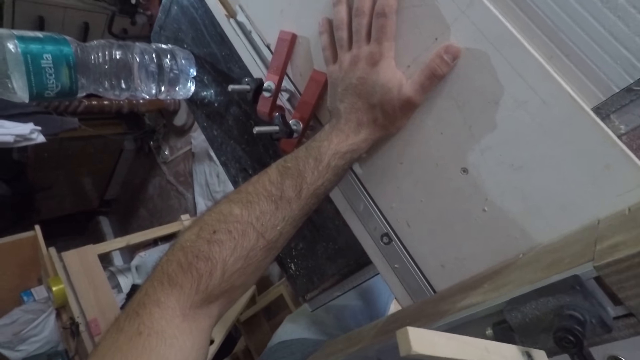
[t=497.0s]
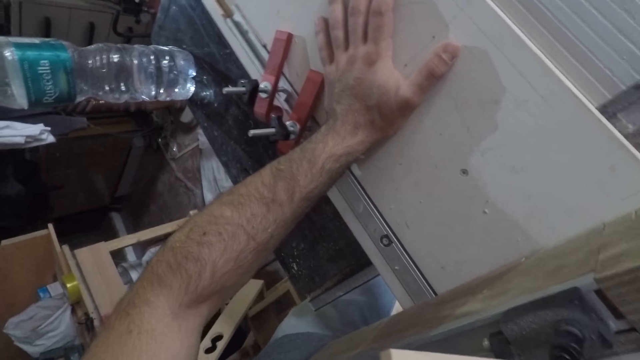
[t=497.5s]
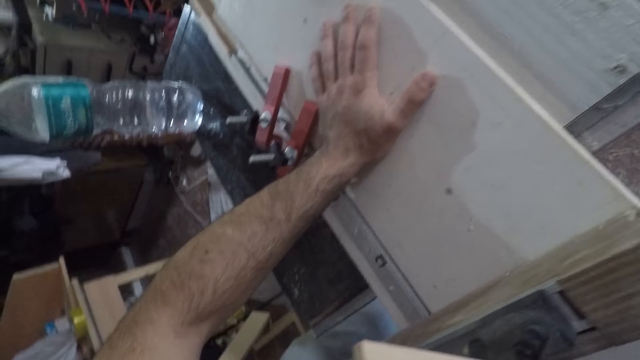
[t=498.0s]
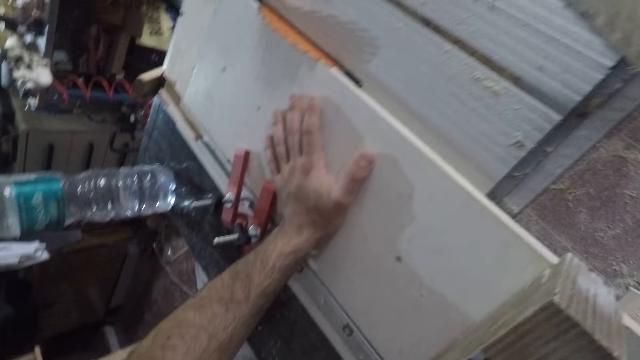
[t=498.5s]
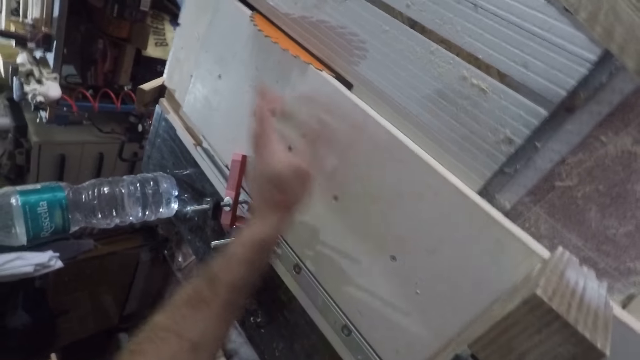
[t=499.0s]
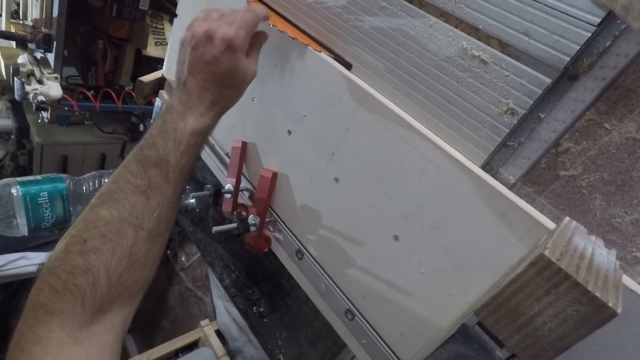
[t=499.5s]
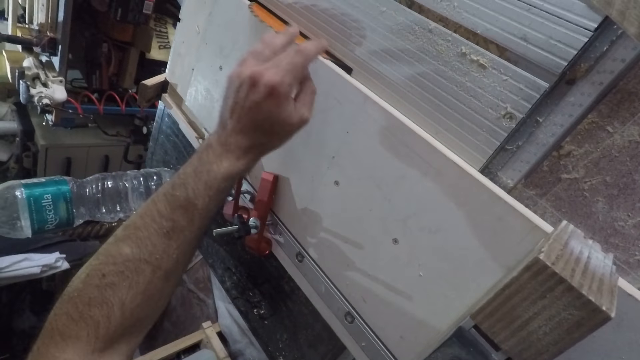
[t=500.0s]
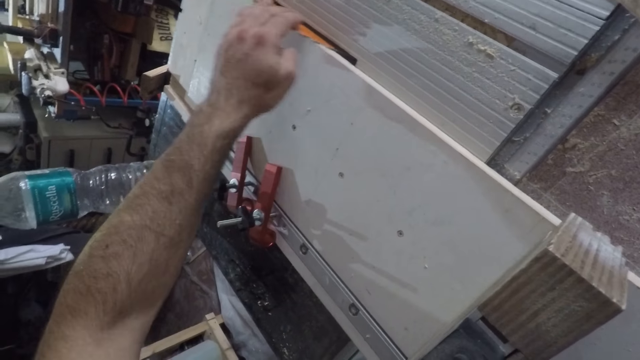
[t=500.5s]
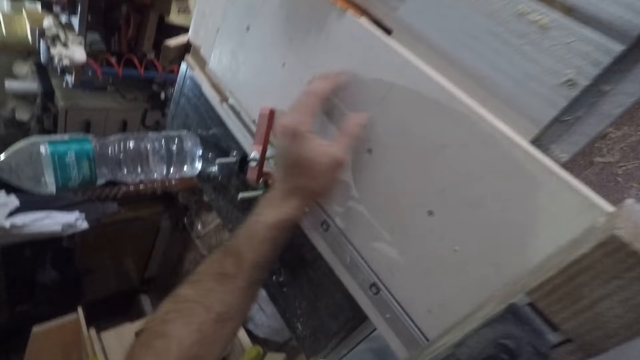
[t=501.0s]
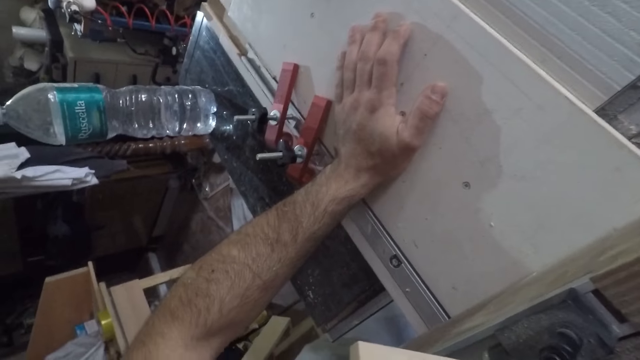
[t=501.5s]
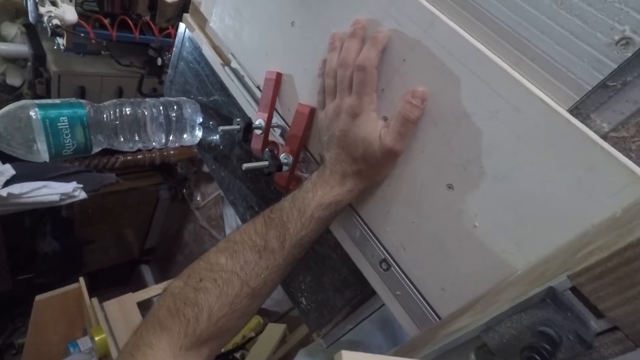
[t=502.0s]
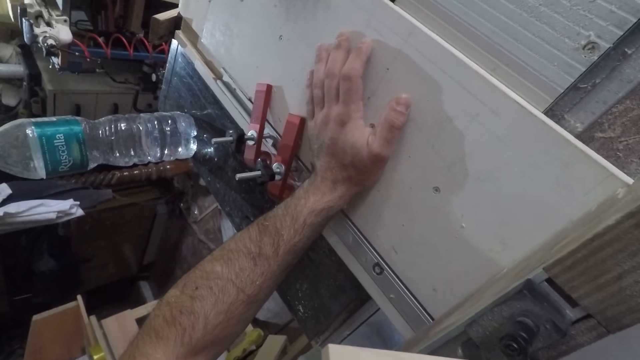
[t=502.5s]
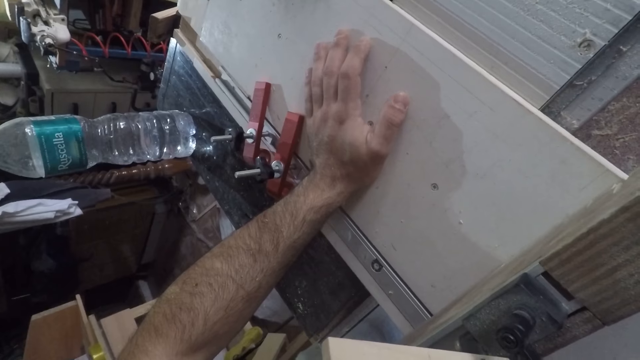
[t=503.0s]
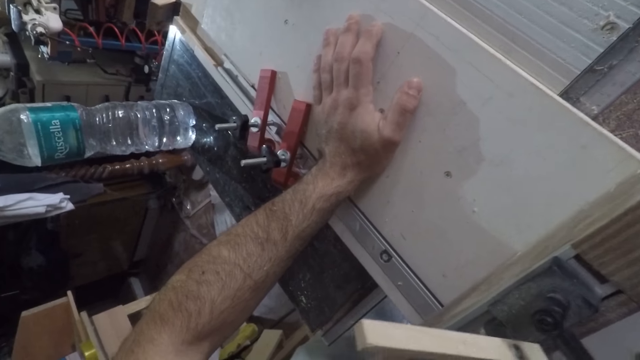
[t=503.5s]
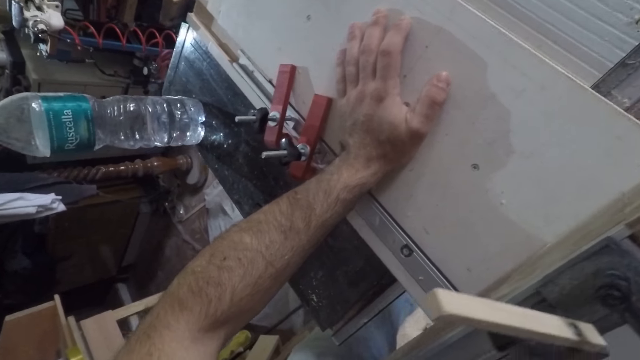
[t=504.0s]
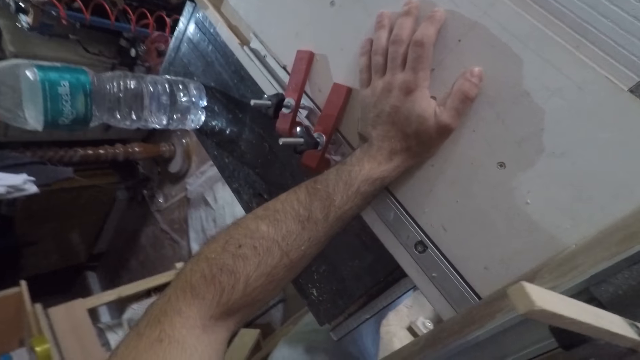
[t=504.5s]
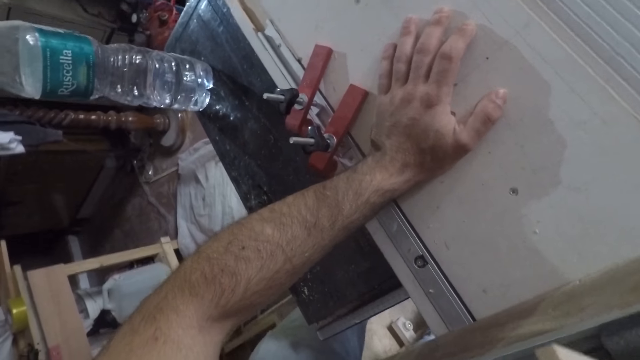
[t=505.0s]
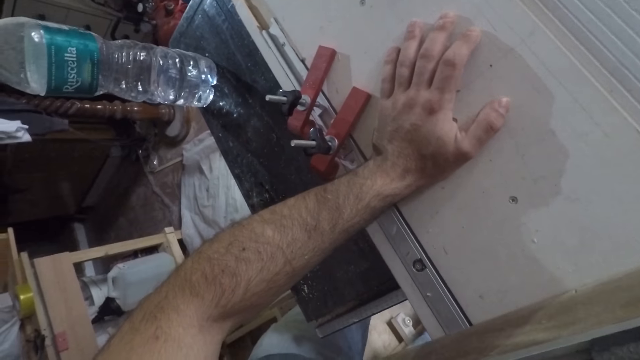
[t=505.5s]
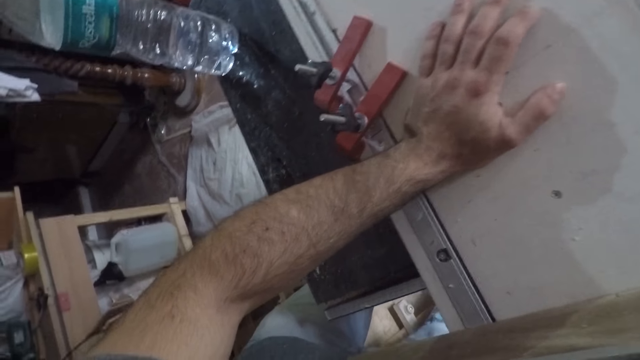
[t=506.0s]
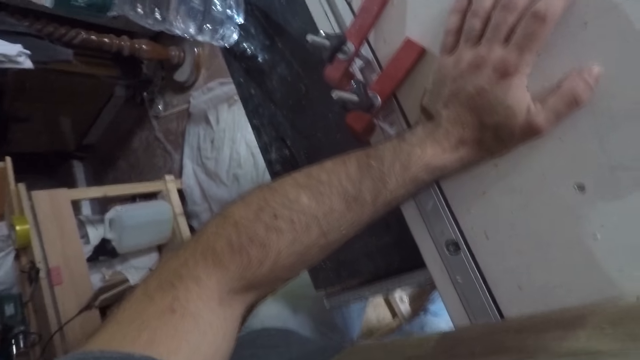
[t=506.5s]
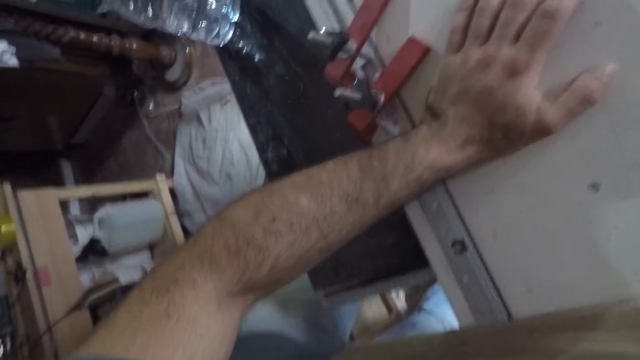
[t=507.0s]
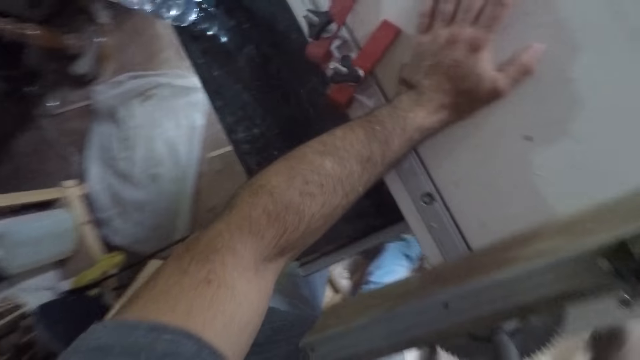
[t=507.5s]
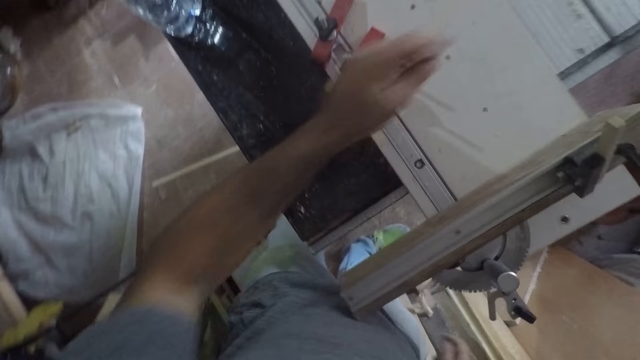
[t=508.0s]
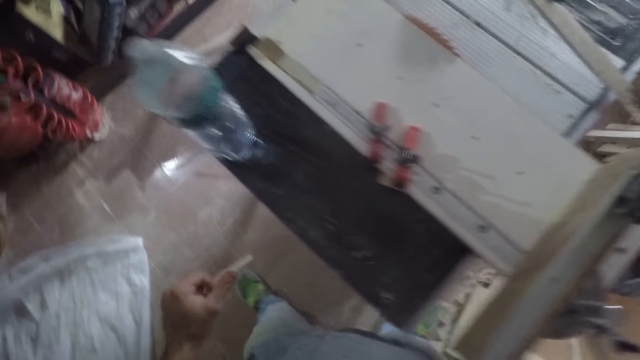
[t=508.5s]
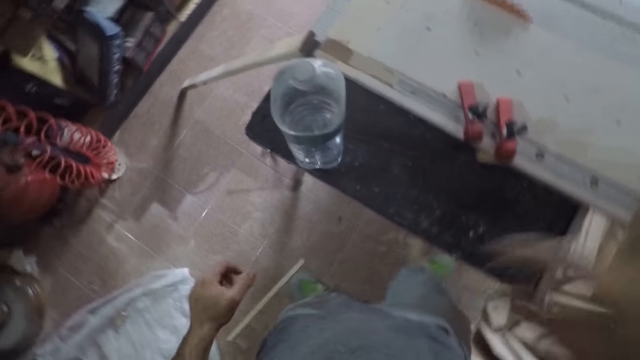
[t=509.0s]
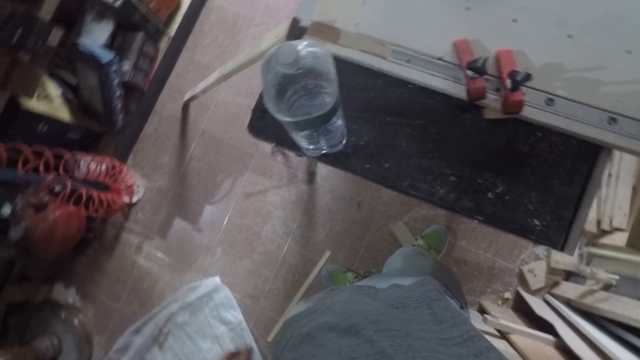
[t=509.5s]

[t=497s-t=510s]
The camera wearer rolls the tool's blade. He places his left hand on the workbench. He lifts his left hand from the tool, walks away from the tool and stares around.
